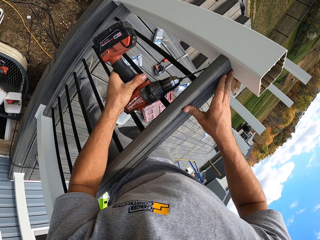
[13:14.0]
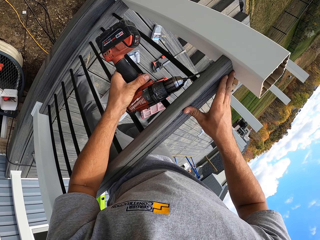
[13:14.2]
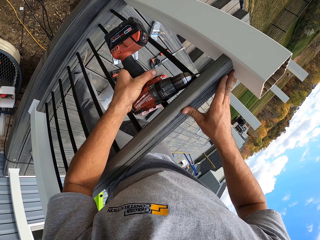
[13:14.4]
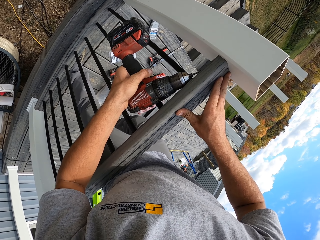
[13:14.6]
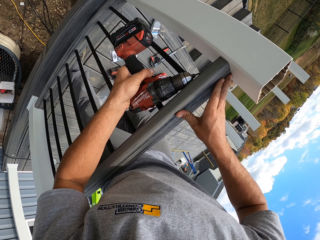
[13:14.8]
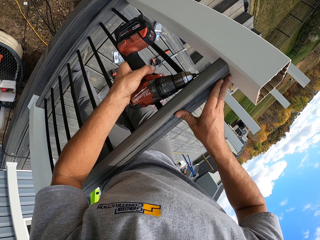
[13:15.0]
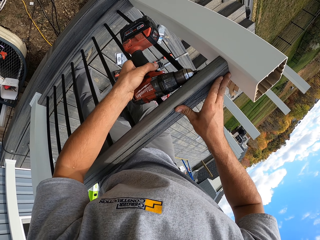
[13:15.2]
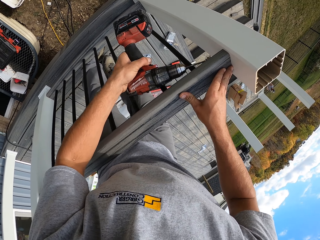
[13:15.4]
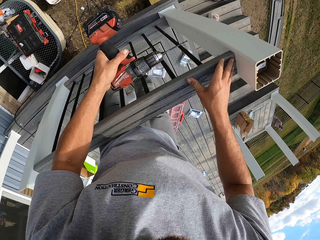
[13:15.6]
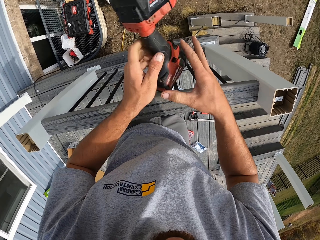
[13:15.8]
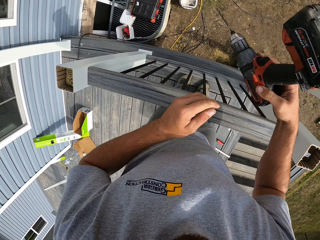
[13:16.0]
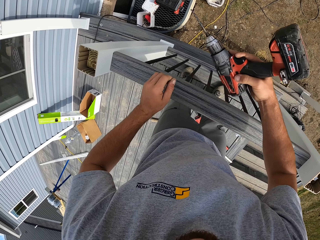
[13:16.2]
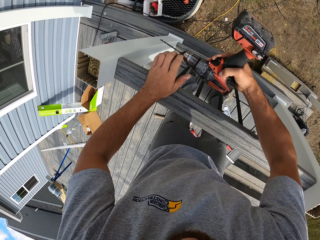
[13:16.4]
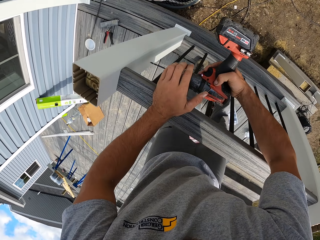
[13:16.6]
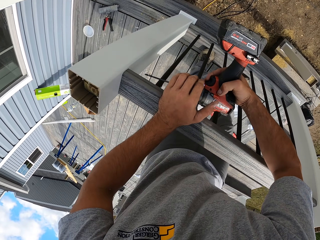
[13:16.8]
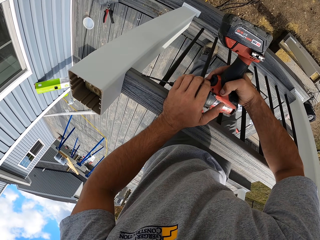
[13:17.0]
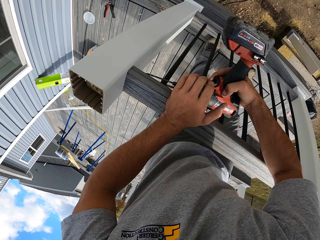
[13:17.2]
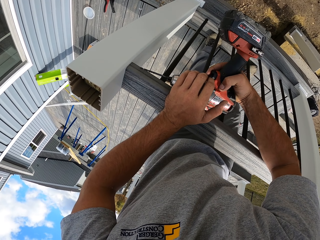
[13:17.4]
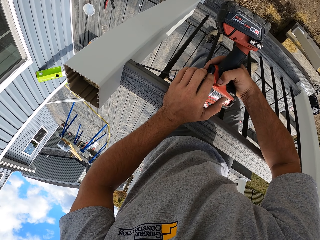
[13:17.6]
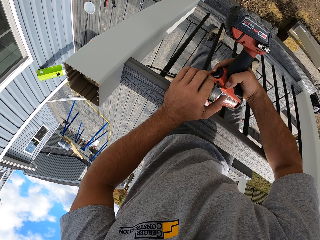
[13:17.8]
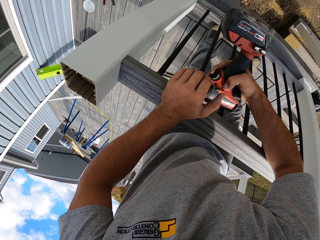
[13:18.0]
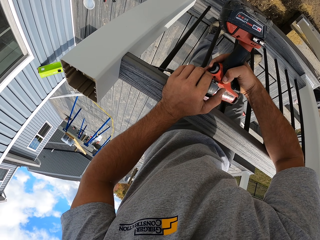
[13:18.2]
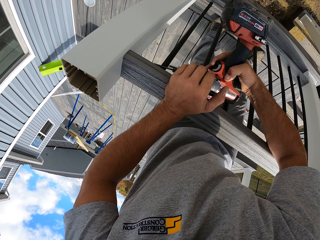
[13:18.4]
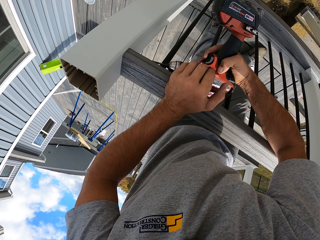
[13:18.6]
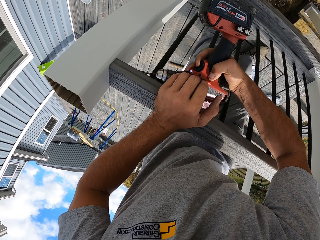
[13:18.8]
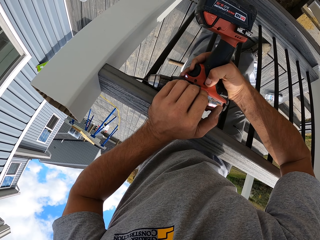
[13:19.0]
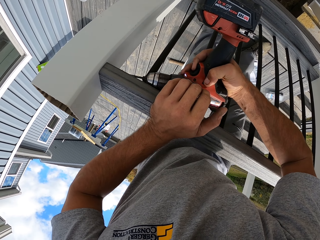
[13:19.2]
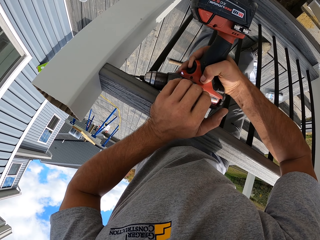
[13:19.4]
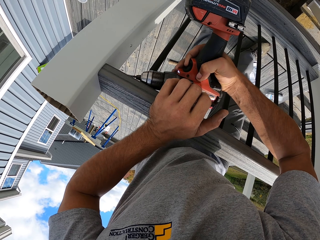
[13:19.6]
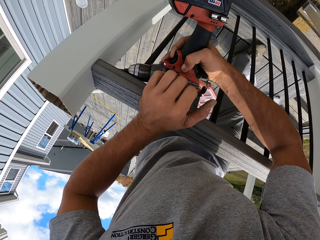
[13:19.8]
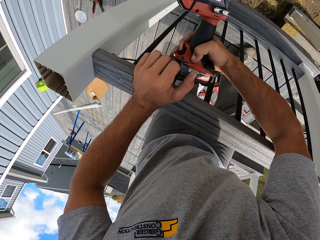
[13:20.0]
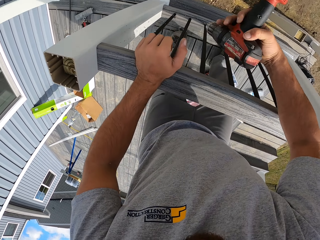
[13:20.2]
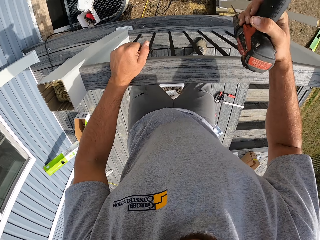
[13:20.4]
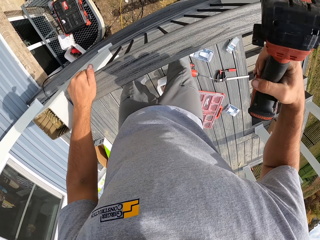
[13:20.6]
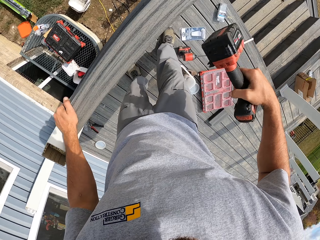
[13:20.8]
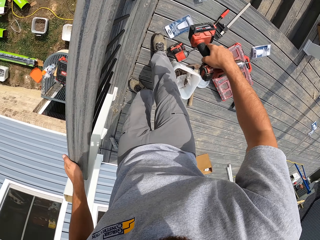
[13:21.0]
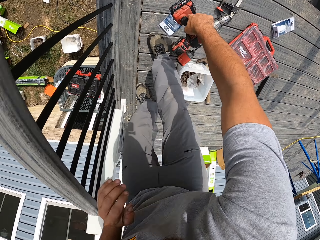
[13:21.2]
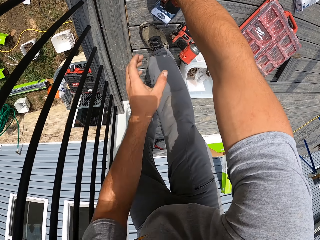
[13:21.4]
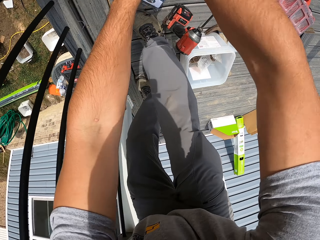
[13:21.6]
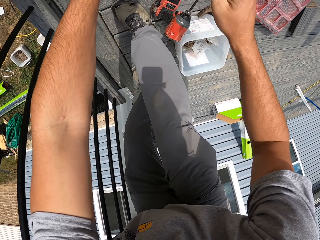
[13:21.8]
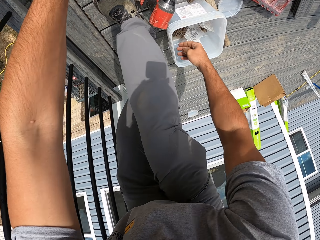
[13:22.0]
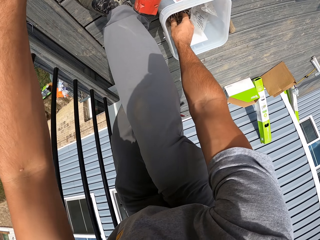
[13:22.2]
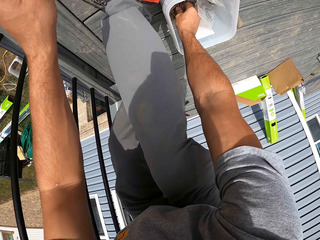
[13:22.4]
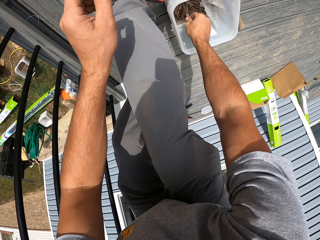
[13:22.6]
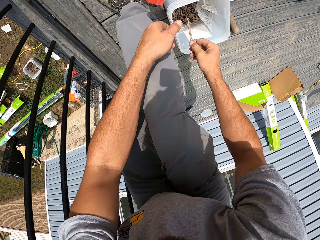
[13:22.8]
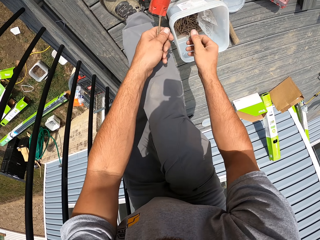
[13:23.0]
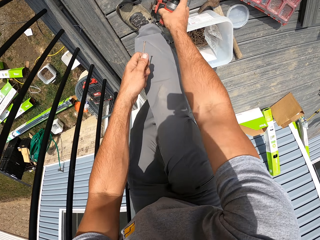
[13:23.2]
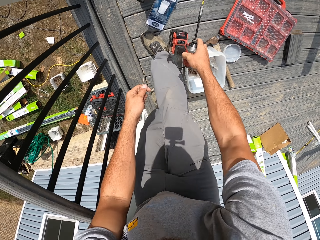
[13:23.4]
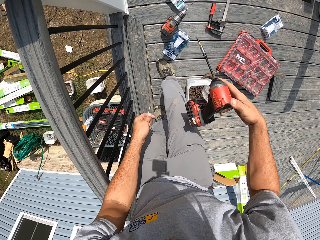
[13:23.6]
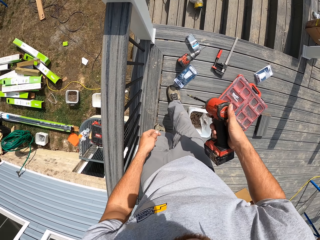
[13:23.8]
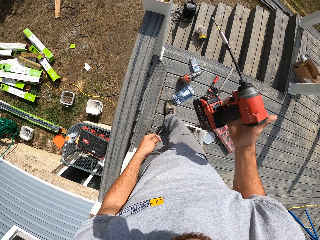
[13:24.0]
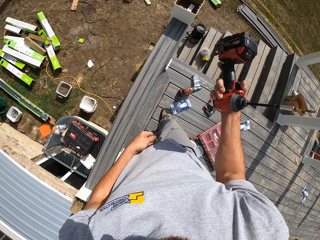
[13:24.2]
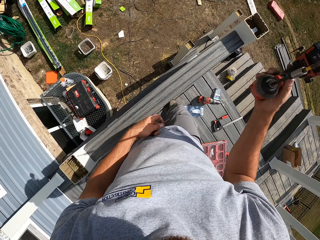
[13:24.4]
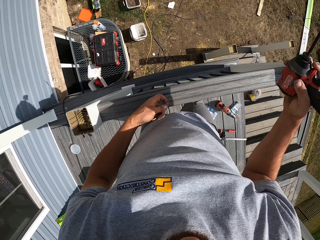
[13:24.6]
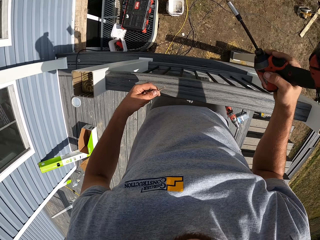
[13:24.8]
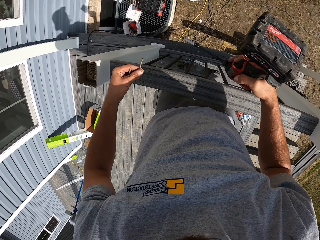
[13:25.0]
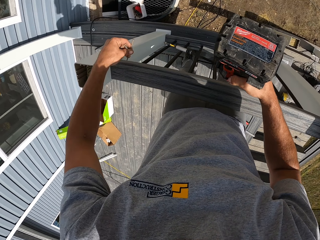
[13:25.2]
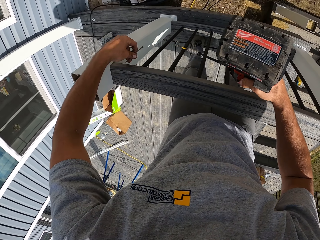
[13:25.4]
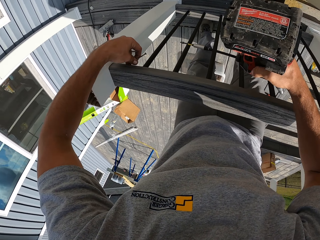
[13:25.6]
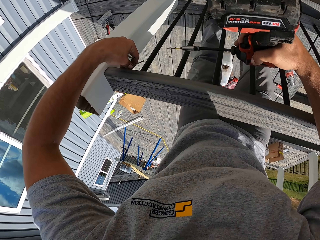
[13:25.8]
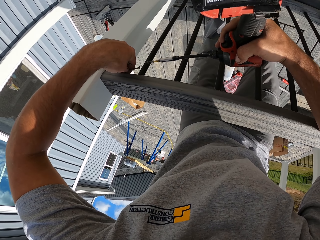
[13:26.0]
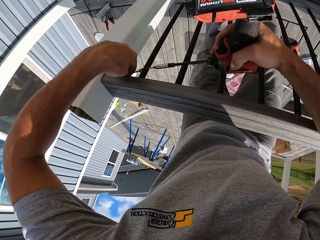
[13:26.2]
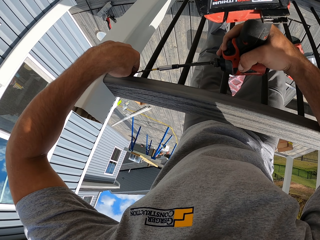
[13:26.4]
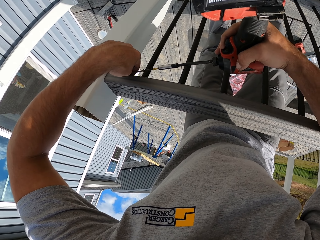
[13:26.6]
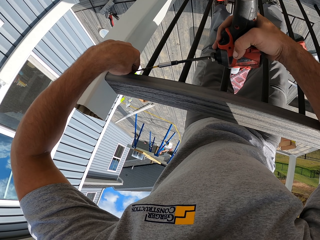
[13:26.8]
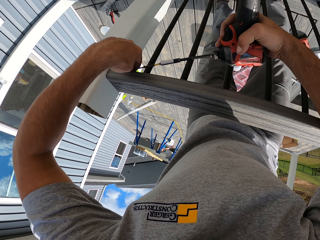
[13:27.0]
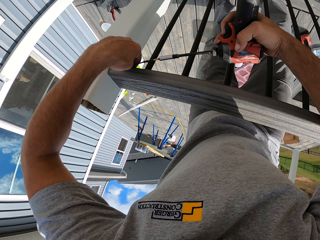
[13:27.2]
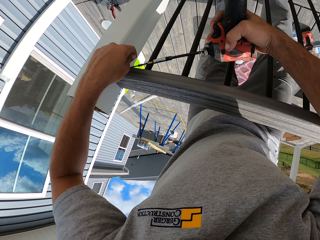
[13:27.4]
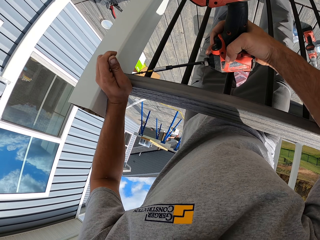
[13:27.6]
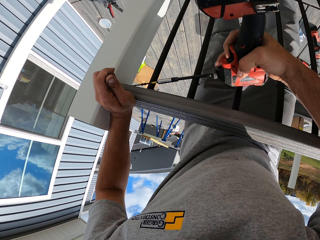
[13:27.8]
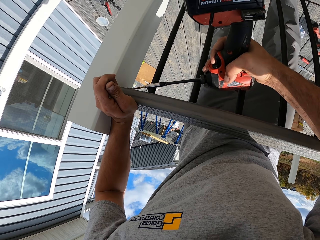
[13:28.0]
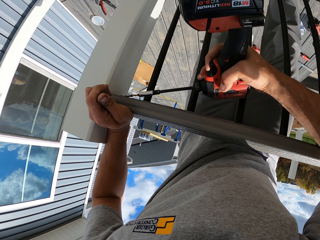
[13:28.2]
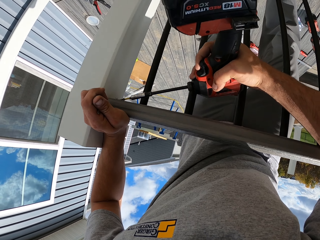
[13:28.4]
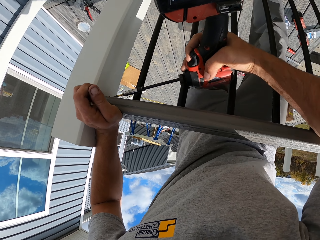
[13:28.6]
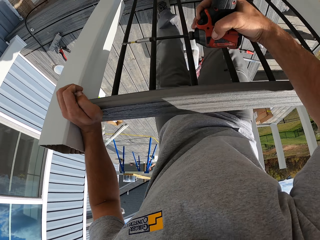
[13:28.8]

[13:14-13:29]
The camera wearer drills the wood. They put the power drill down. They pick up nails or screws from a container. They pick up the power drill from the floor. They pin the nail on the wood.

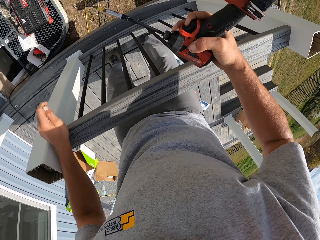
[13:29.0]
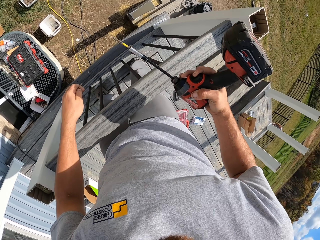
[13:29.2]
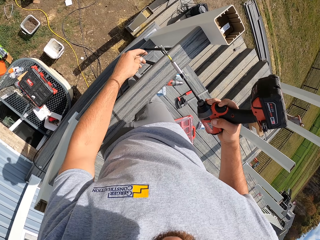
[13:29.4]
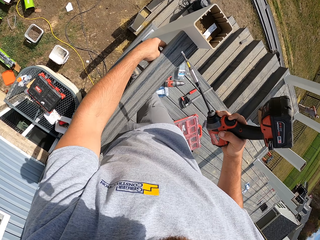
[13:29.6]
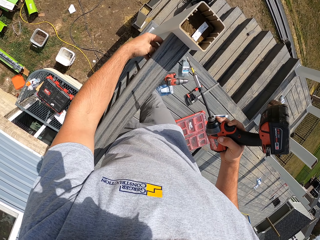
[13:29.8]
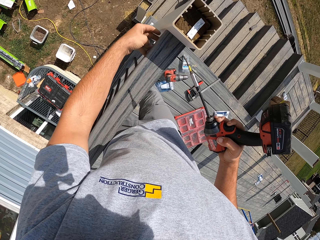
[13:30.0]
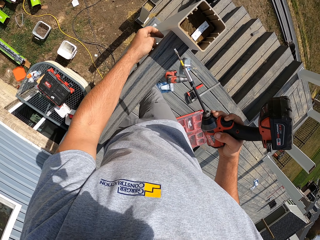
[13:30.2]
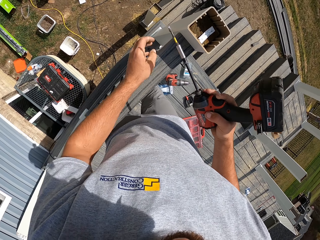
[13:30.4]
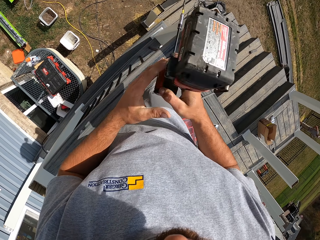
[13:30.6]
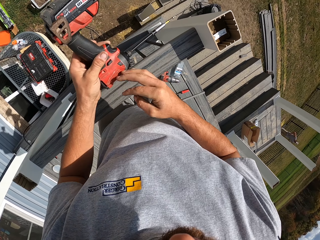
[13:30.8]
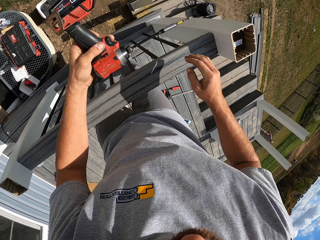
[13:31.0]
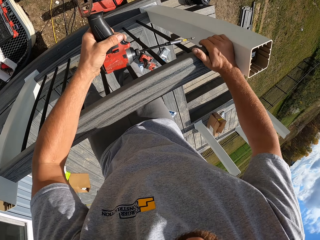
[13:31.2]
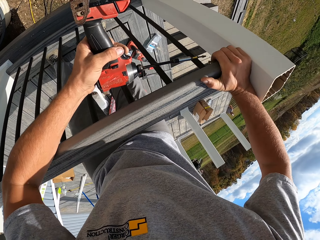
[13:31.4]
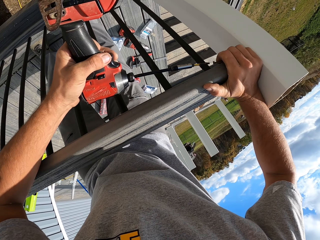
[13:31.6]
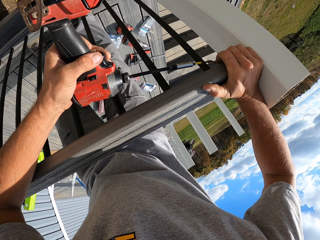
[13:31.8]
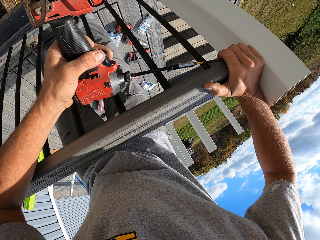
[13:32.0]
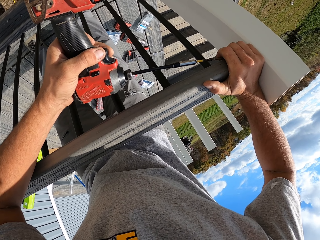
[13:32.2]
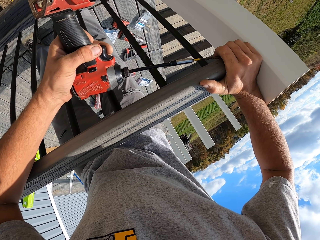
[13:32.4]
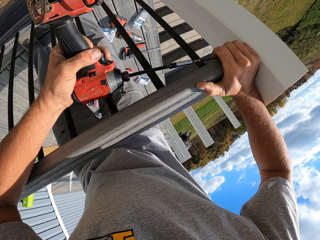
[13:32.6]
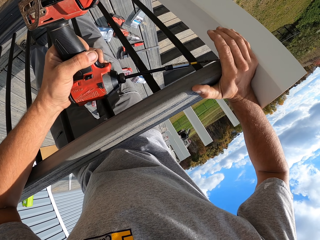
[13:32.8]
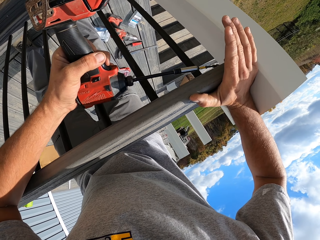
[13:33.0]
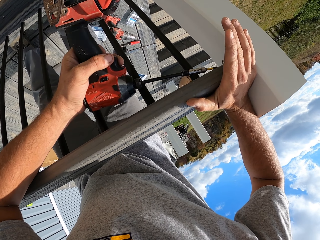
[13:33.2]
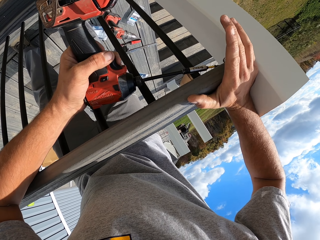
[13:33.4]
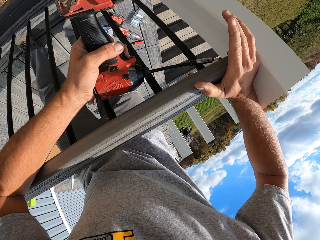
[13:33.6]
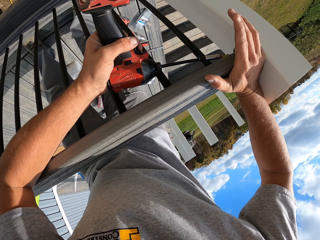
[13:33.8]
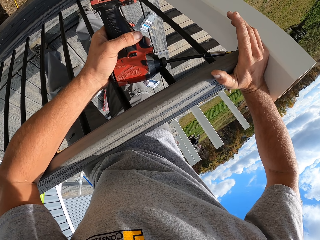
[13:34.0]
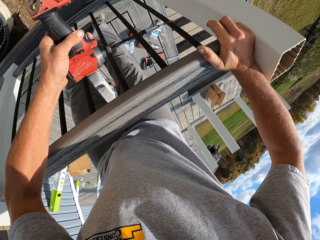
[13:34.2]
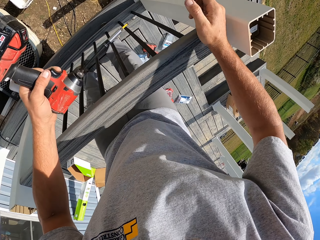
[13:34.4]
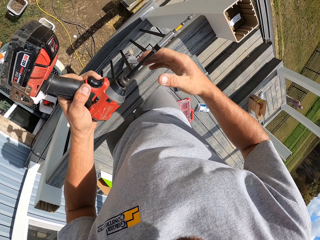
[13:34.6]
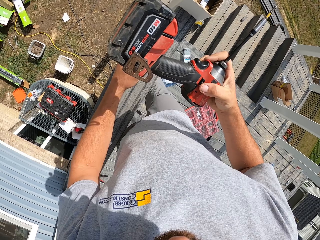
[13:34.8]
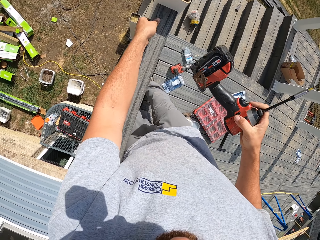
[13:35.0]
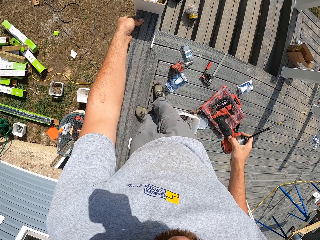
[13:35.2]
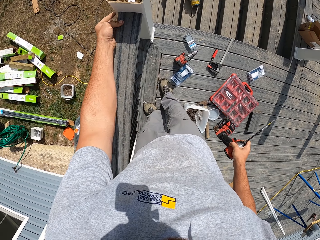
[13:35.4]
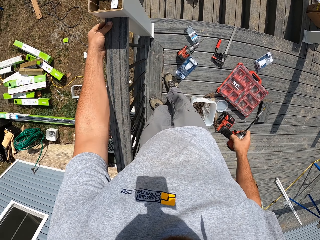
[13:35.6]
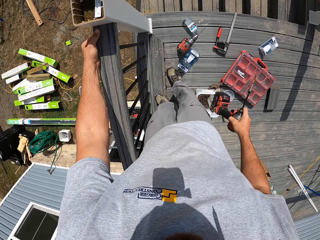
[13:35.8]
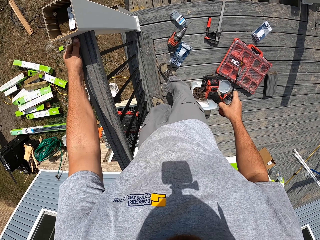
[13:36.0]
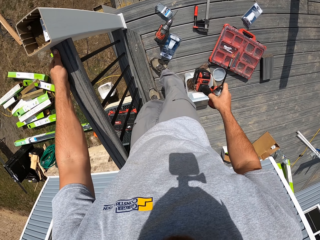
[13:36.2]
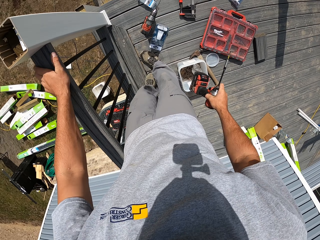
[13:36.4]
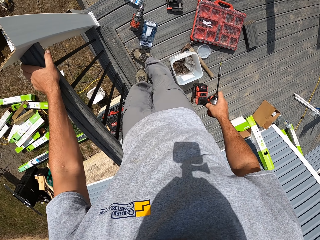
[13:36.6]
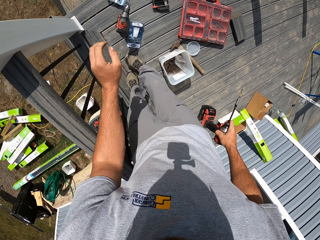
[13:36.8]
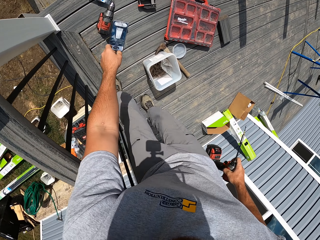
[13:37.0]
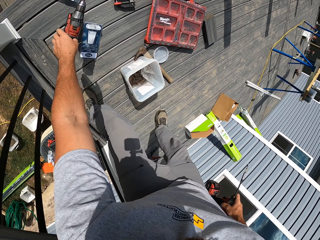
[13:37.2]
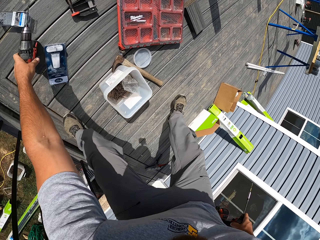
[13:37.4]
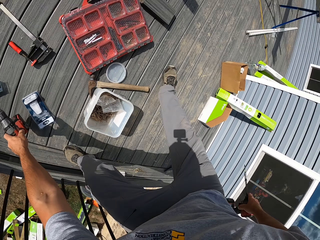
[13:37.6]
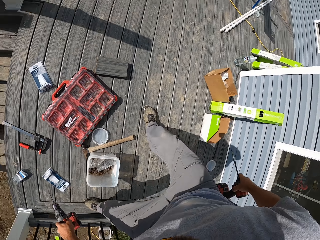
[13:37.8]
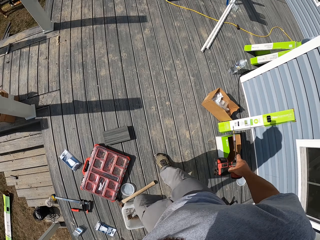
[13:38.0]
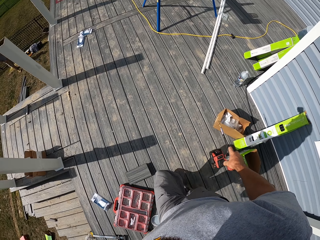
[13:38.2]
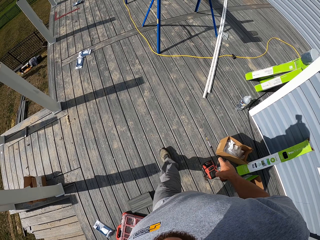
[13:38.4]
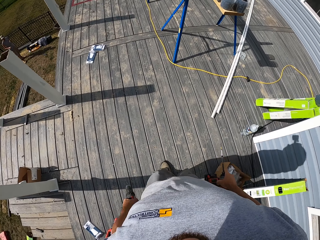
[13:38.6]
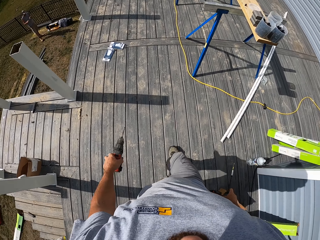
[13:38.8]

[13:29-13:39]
The camera wearer looks around. They take another power drill from the floor. They walk on the floor.
